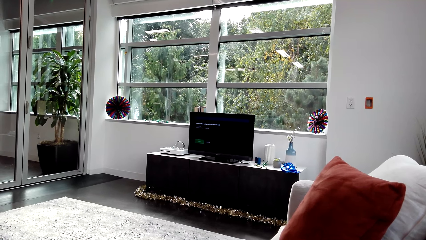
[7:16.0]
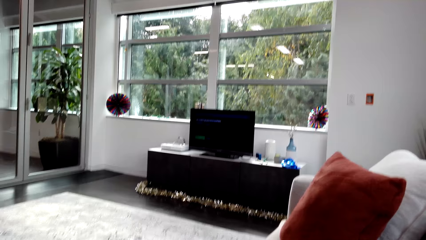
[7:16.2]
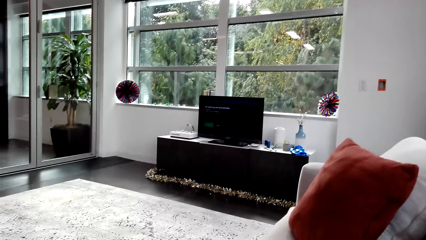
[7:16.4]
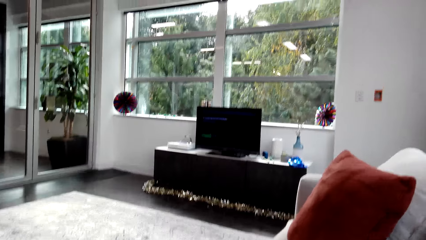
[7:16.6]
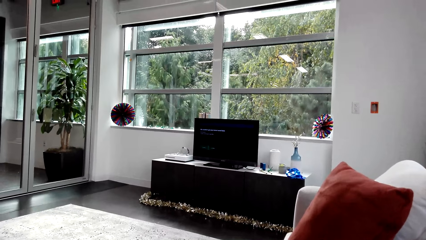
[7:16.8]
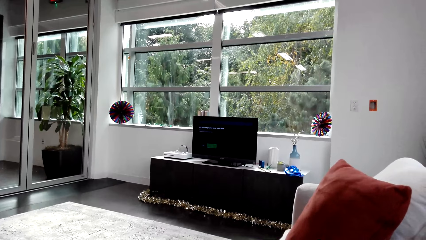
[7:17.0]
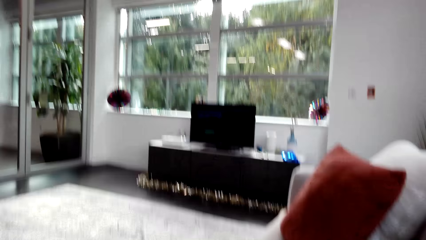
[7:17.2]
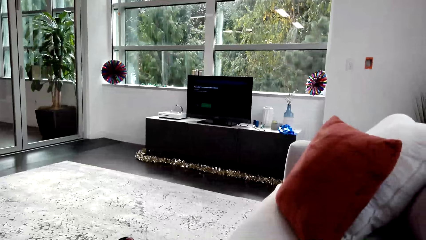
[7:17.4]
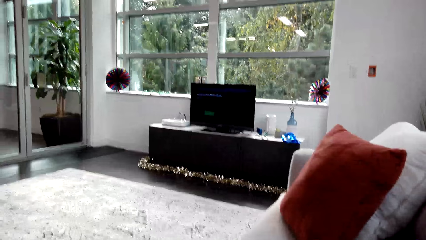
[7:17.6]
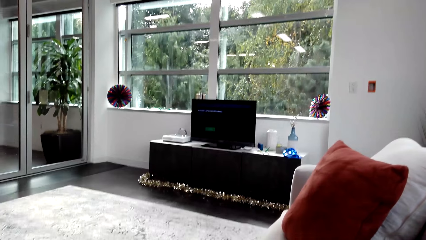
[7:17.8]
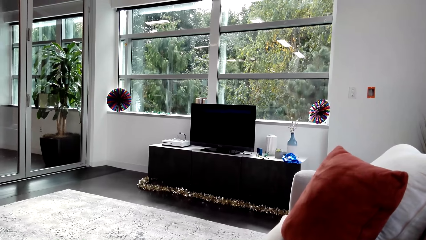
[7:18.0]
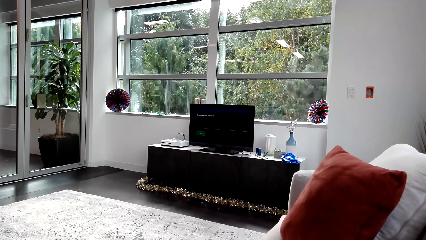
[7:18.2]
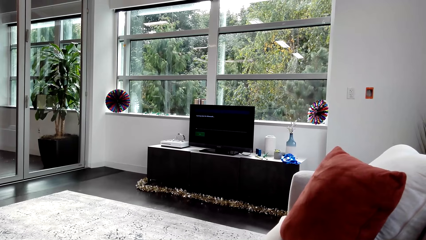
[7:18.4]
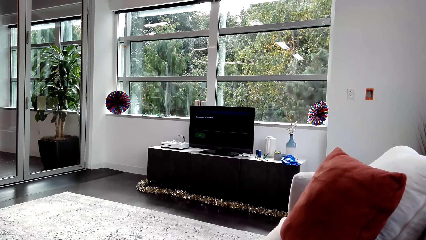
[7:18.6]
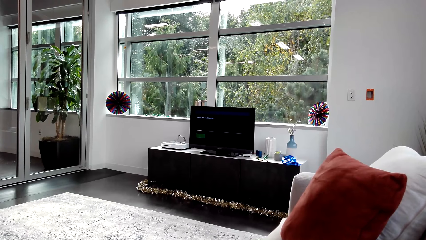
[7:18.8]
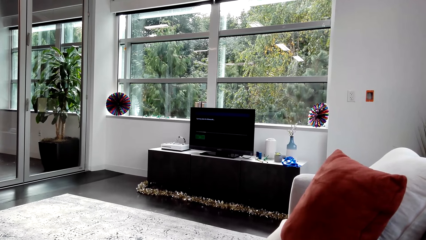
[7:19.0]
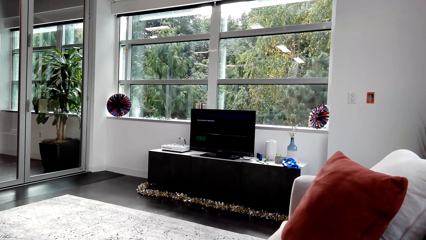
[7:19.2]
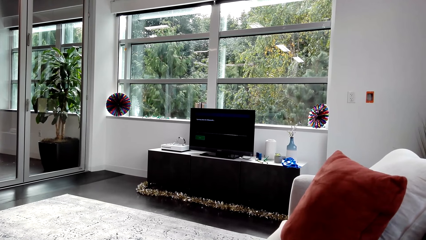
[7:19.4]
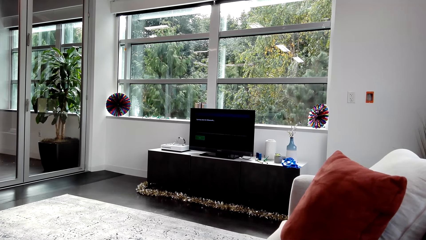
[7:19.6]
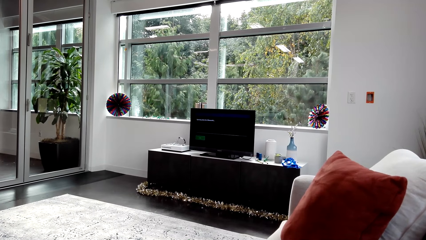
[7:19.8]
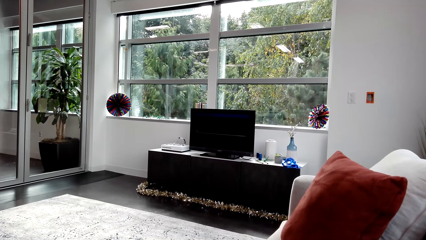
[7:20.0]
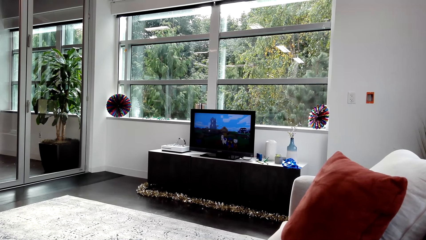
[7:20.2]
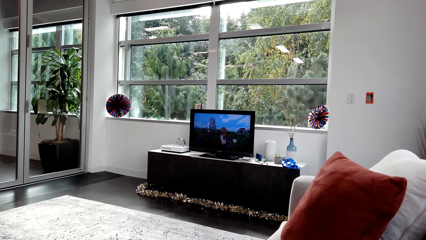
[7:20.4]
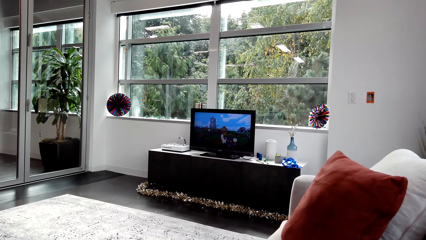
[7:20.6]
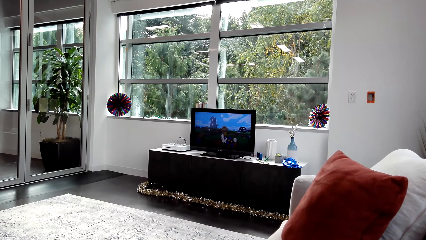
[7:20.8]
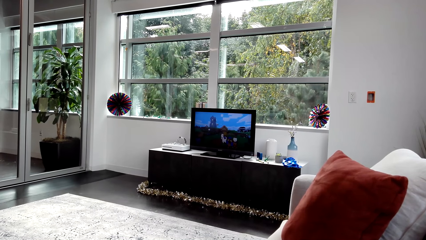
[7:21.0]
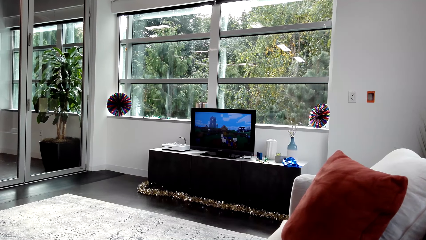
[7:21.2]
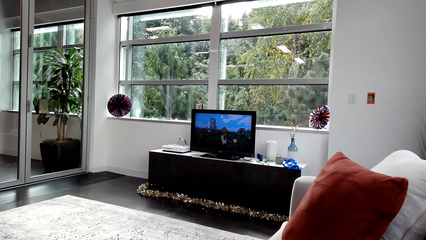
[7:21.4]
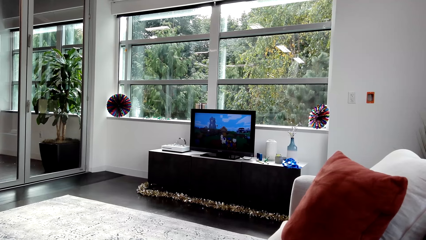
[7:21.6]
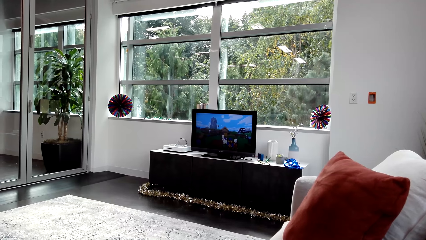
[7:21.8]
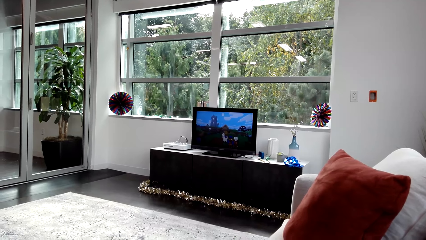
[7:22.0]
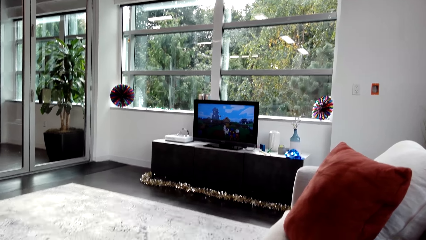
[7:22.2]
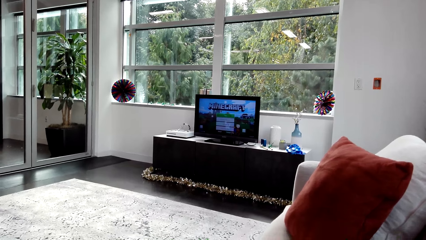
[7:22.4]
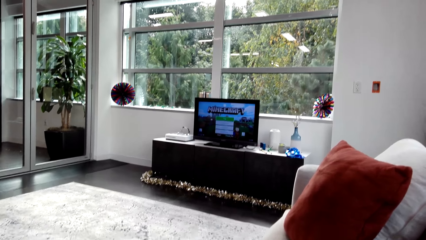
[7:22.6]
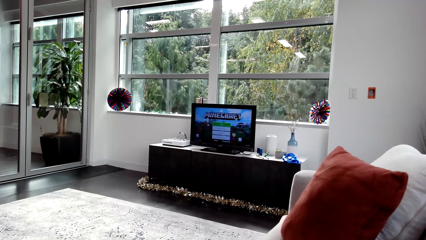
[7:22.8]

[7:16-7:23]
The camera wearer selects a video game.

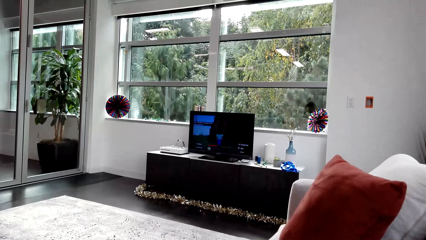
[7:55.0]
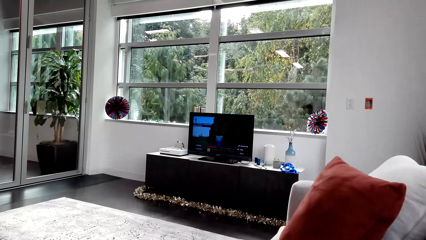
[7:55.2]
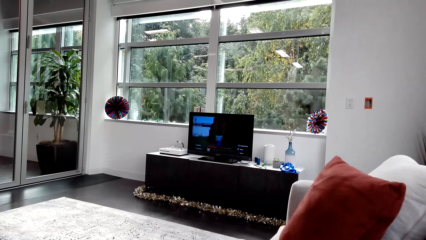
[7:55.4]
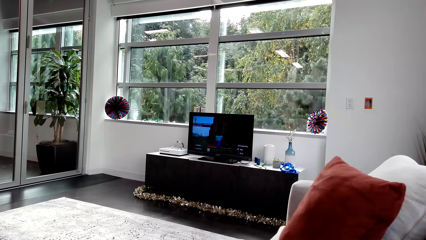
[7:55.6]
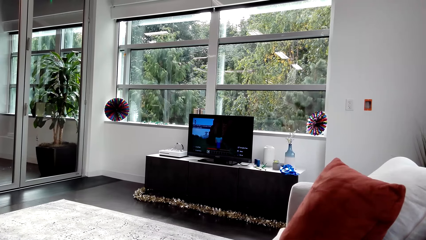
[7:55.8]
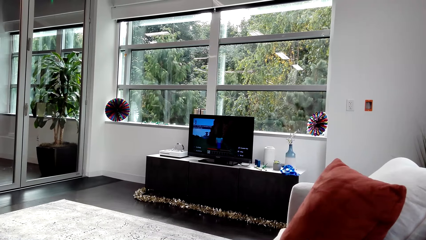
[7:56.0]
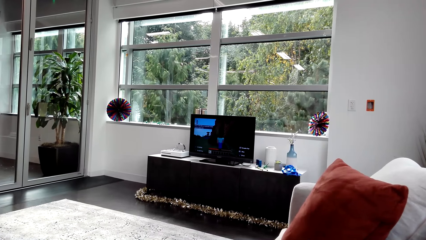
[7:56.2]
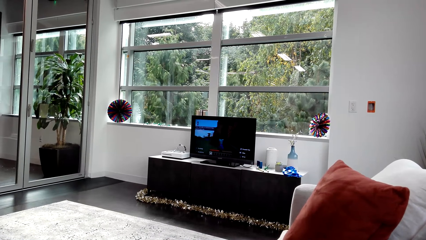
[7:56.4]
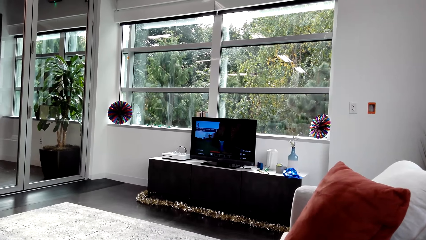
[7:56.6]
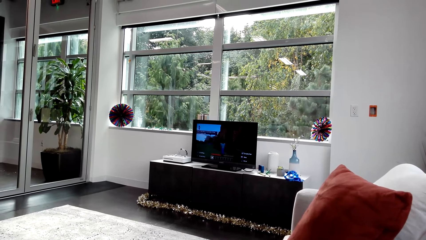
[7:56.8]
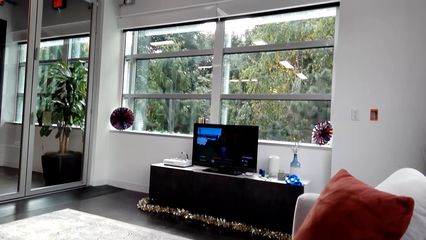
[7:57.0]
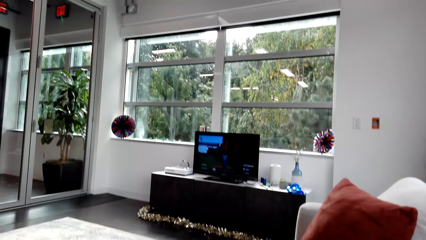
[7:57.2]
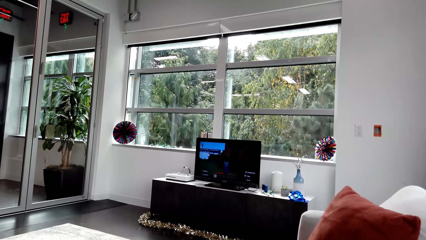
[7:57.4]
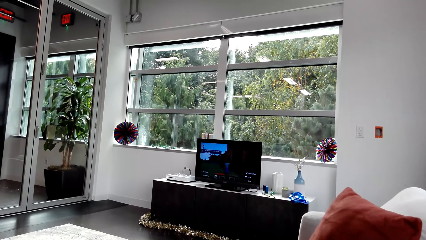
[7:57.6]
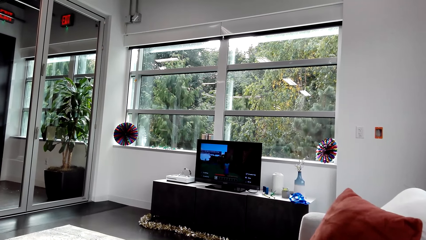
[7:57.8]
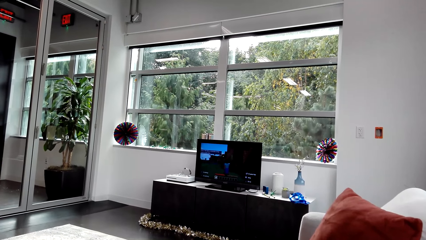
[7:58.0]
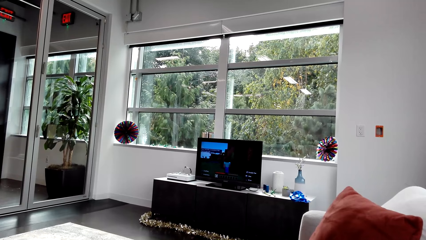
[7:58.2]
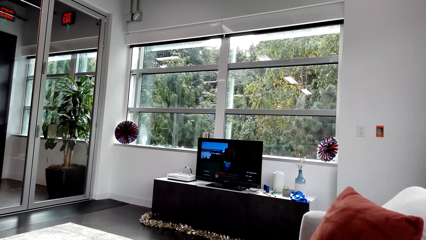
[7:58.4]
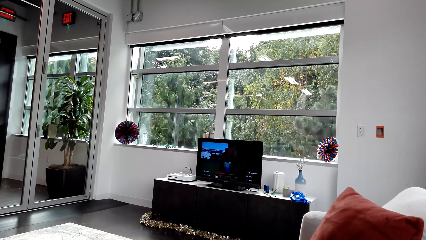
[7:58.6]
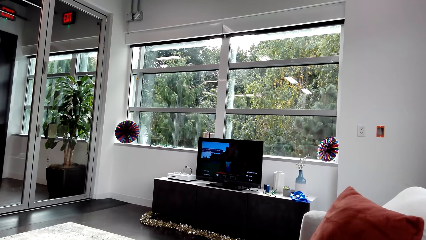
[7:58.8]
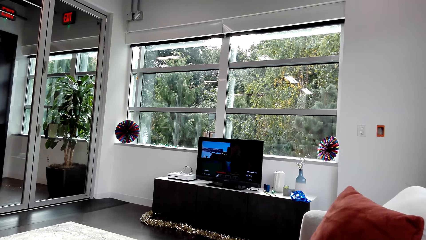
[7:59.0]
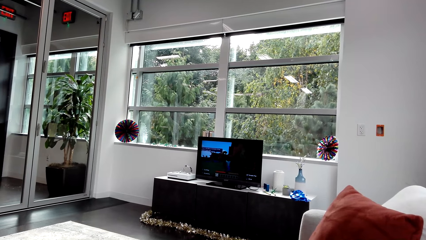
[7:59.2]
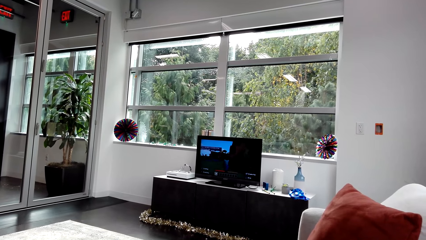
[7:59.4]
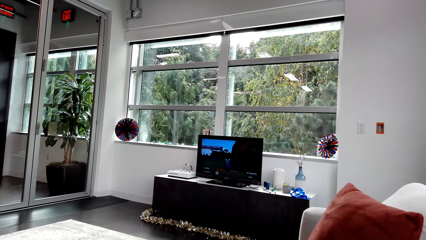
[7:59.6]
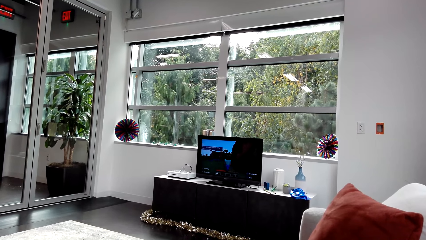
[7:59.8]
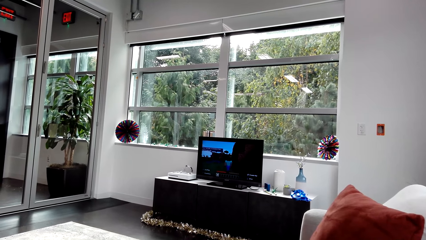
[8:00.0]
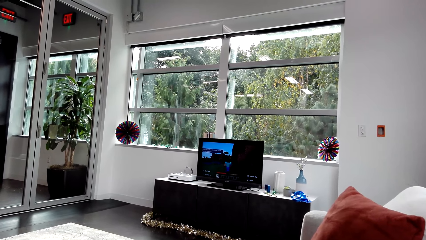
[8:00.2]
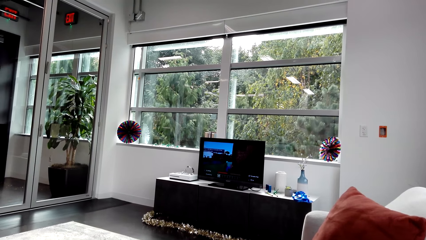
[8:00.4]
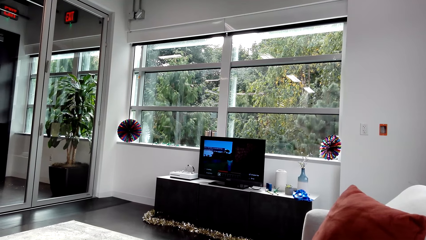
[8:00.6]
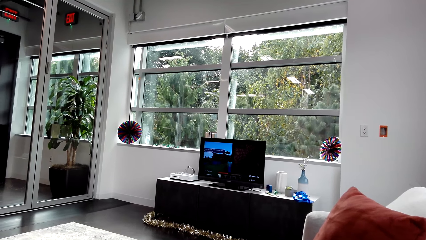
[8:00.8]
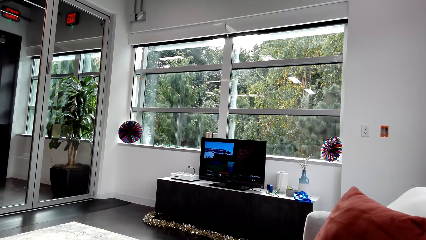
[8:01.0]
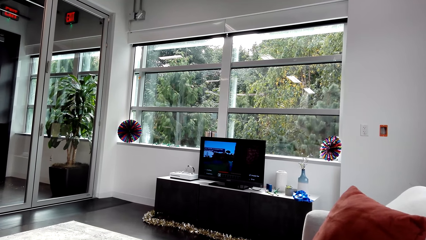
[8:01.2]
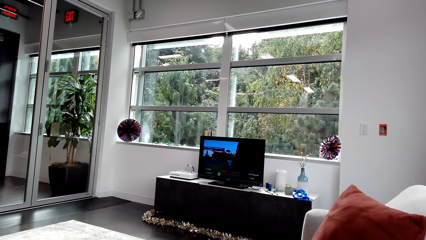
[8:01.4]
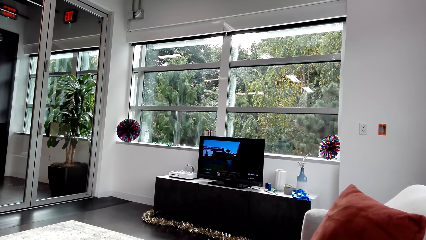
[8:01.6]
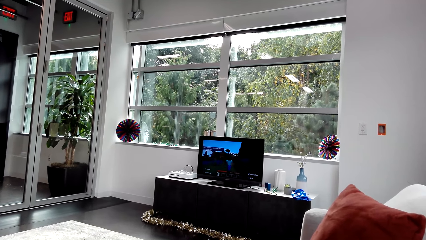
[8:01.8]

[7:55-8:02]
The camera wearer plays a video game.

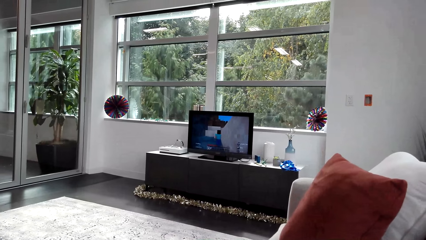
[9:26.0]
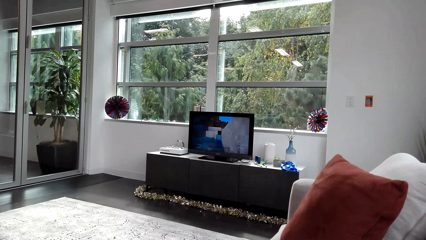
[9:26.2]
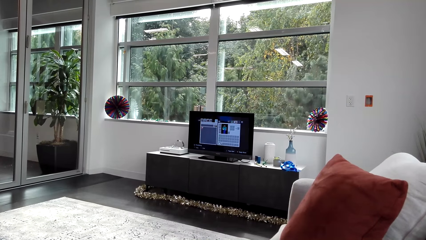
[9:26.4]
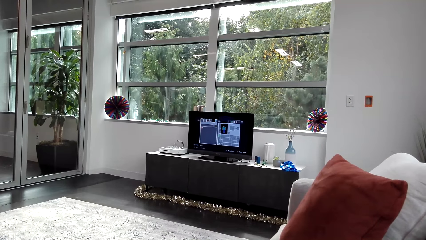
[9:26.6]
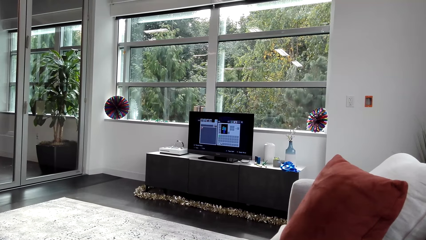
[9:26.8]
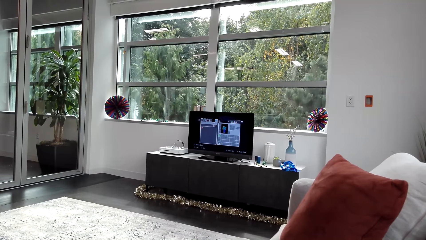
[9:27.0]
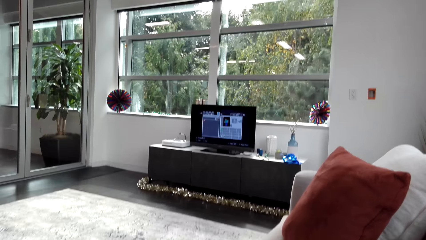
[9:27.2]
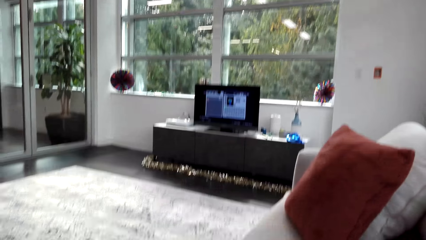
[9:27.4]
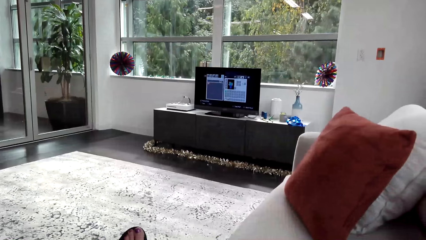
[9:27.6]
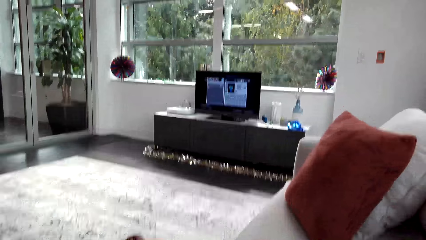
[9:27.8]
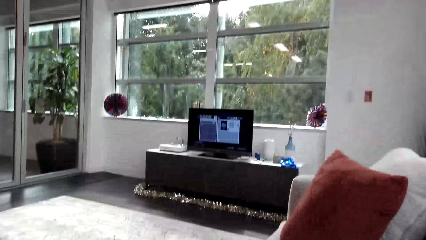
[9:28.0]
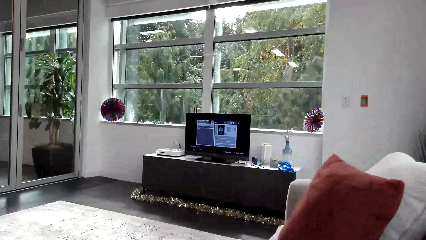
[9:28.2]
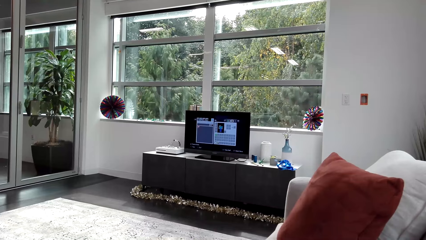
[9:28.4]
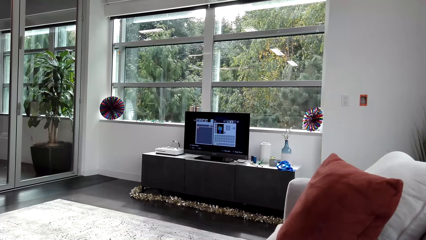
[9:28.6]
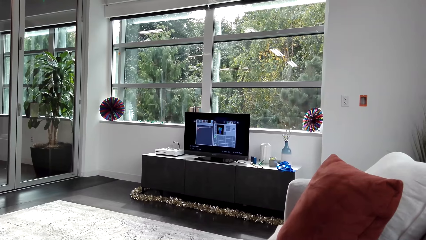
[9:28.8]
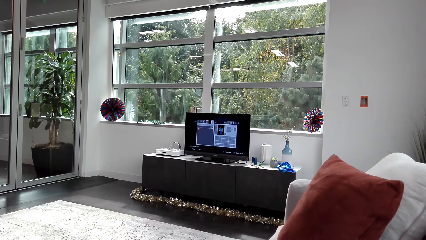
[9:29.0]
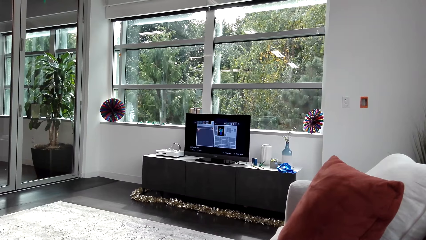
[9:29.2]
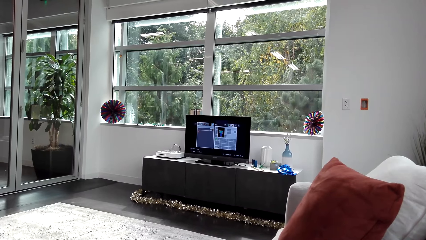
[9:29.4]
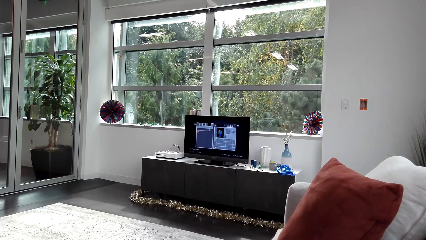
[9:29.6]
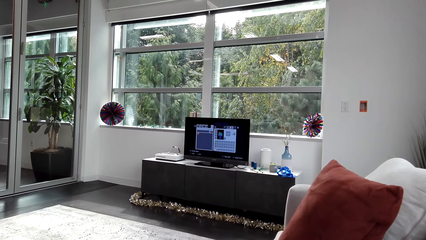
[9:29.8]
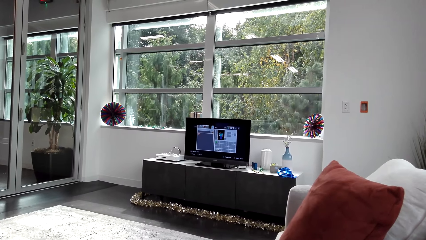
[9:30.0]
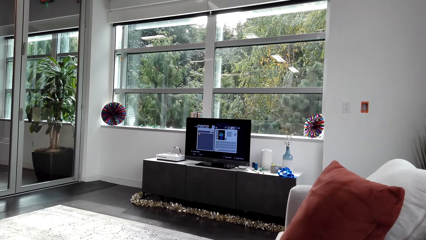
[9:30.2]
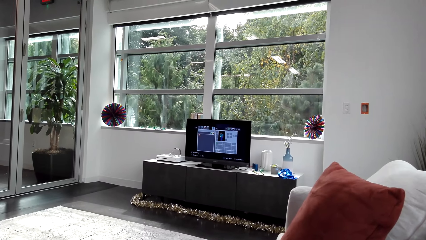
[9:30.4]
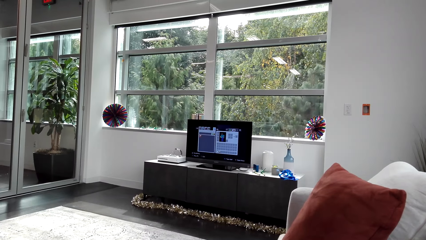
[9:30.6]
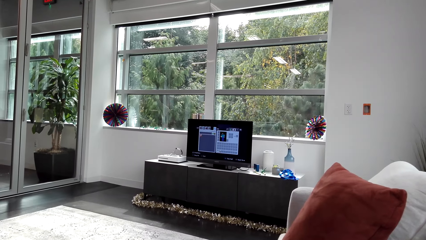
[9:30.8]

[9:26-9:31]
The camera wearer selects a video game.
